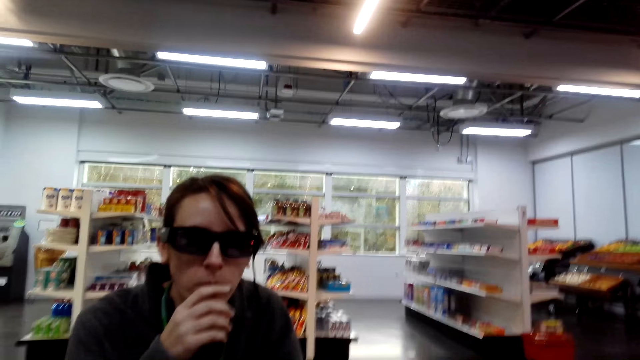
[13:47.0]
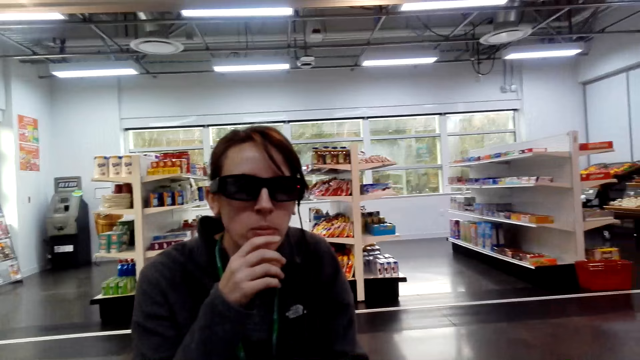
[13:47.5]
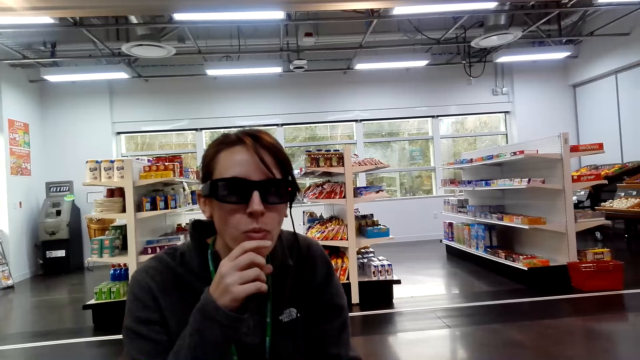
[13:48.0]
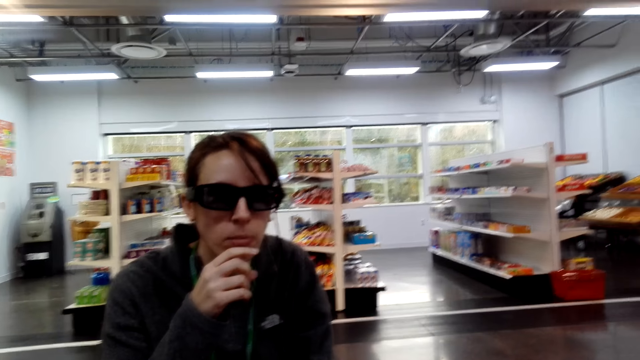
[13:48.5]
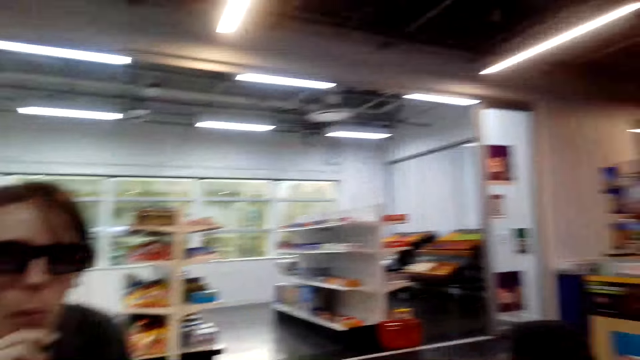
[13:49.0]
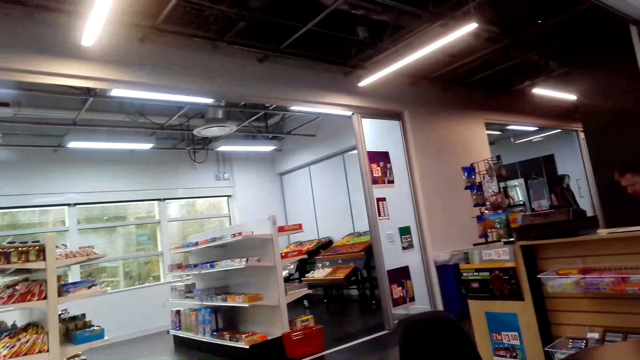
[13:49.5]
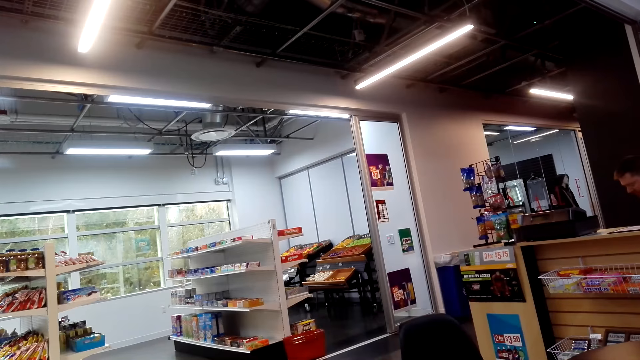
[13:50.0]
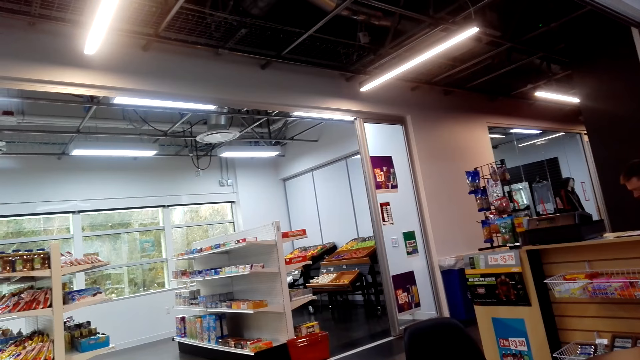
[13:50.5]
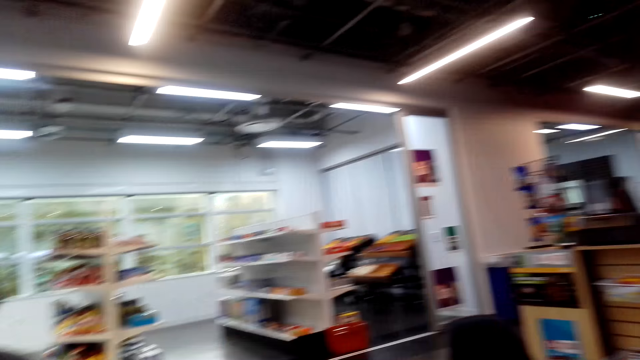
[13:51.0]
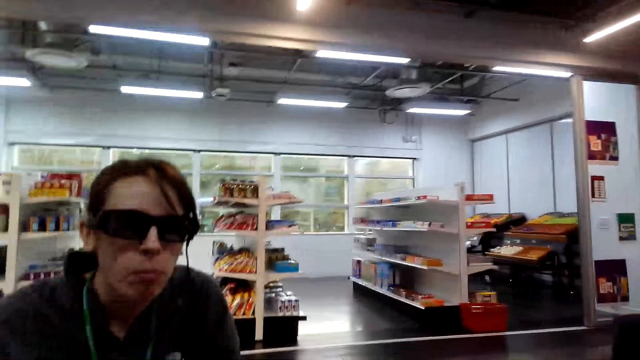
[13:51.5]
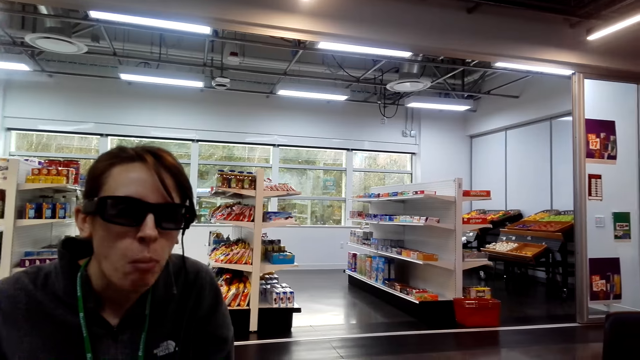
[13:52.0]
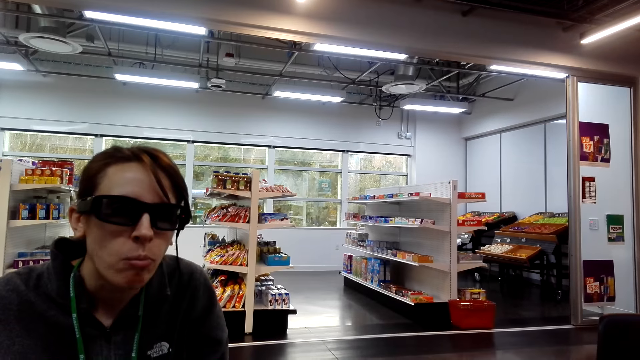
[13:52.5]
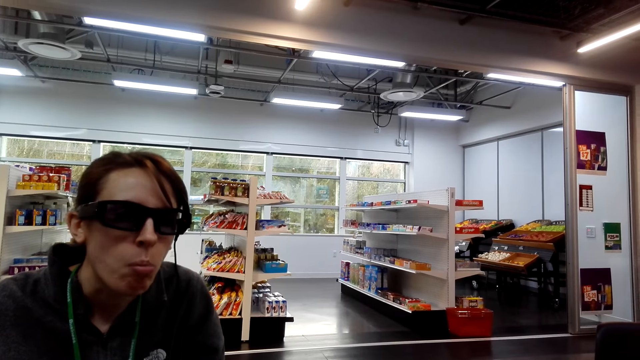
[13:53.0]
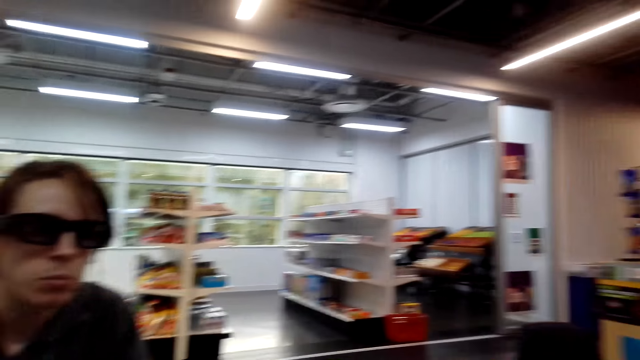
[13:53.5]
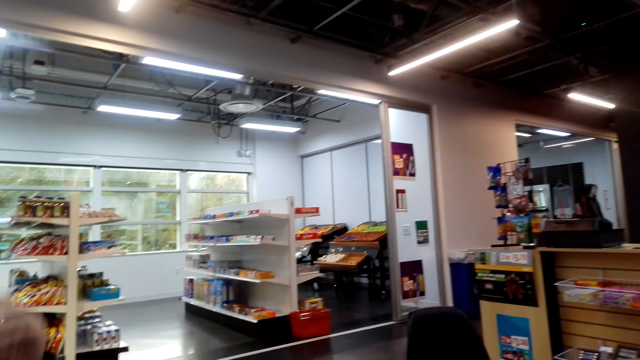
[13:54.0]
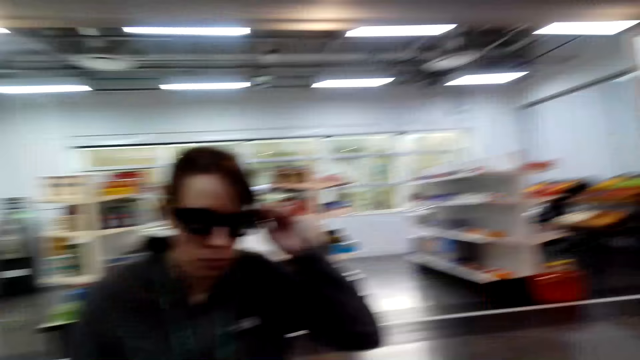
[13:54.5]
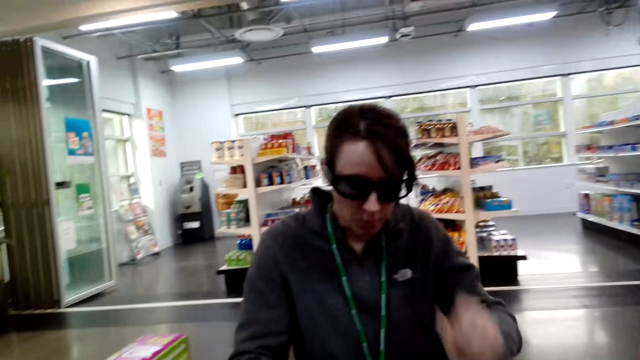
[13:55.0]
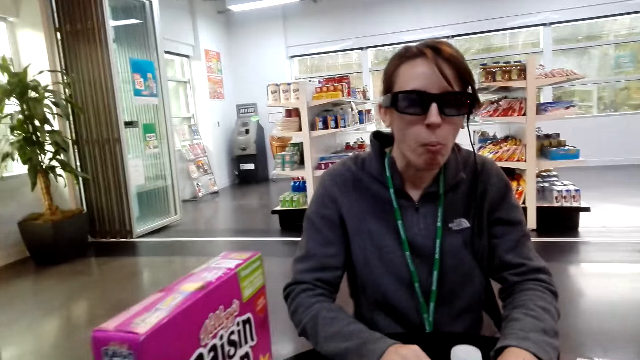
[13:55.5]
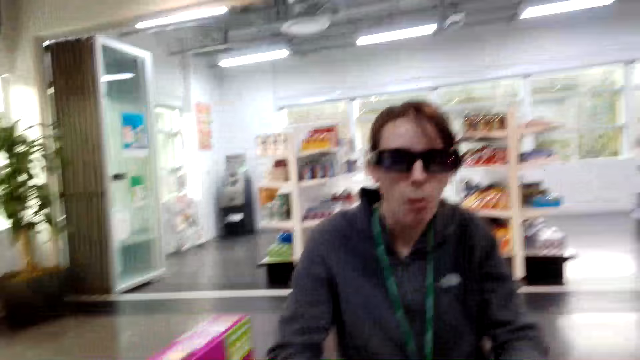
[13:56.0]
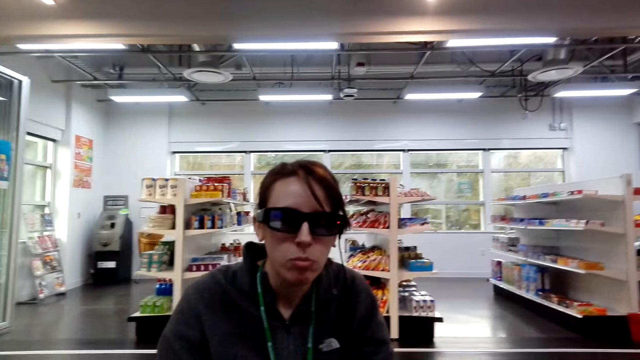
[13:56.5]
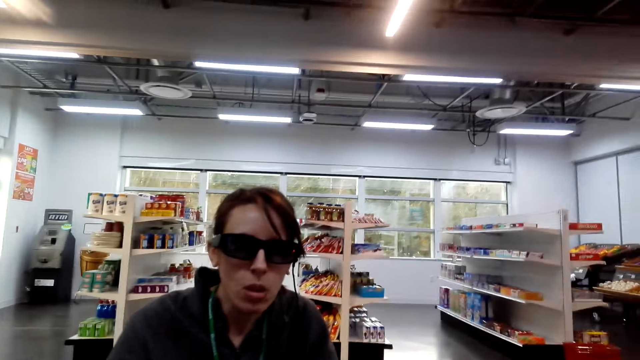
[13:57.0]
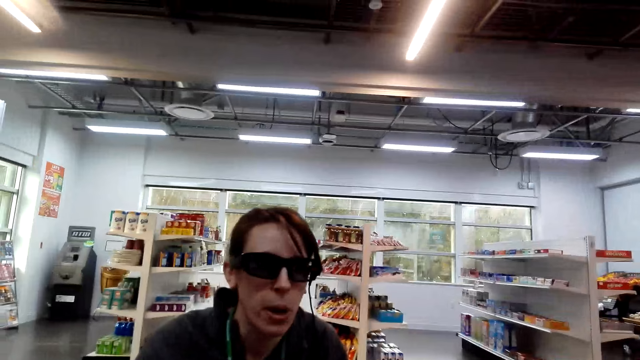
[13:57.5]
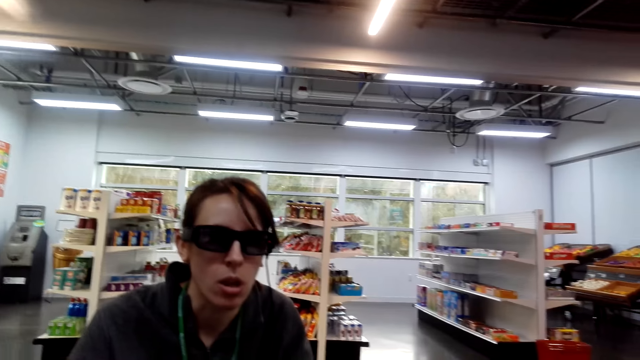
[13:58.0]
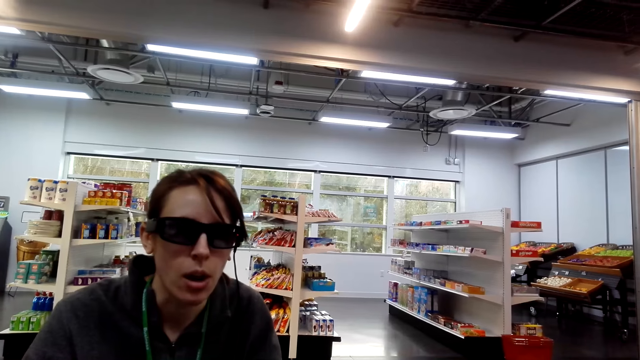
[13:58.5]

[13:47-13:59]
The camera wearer looks around.

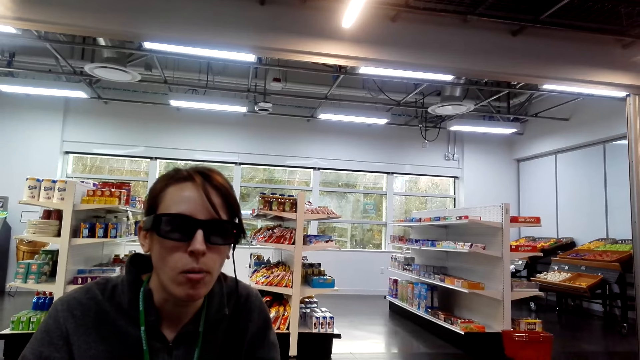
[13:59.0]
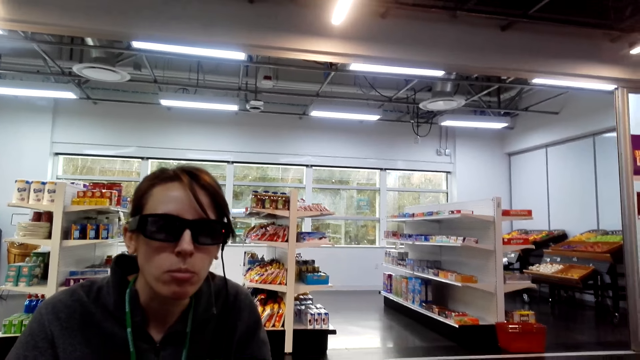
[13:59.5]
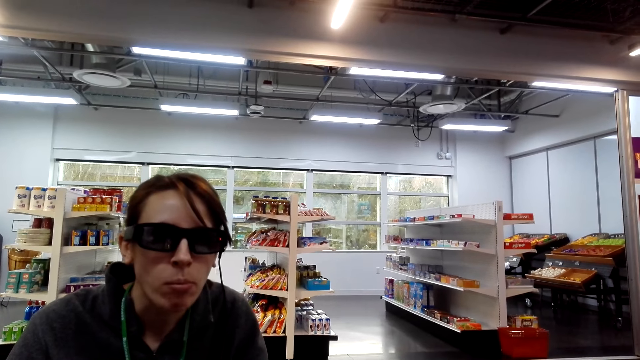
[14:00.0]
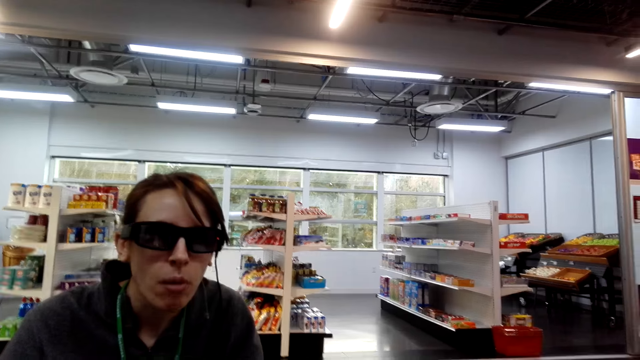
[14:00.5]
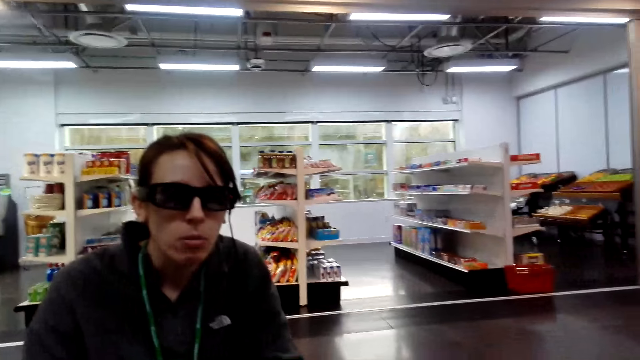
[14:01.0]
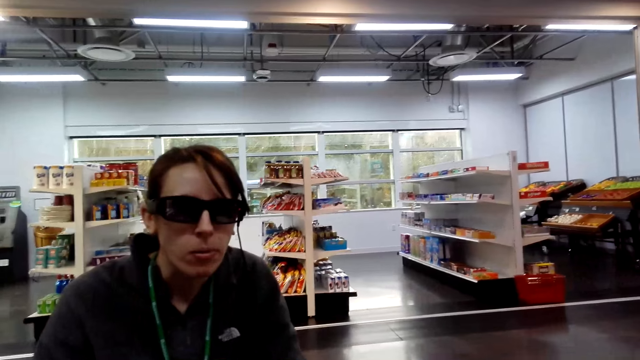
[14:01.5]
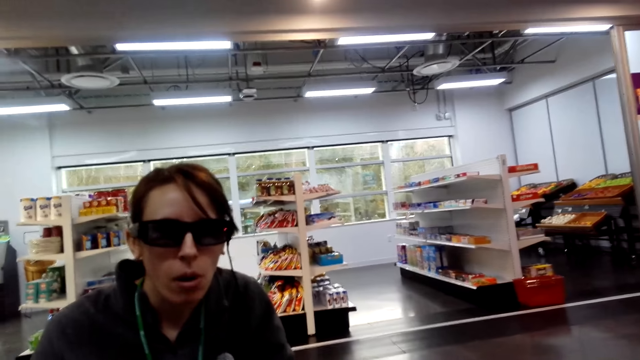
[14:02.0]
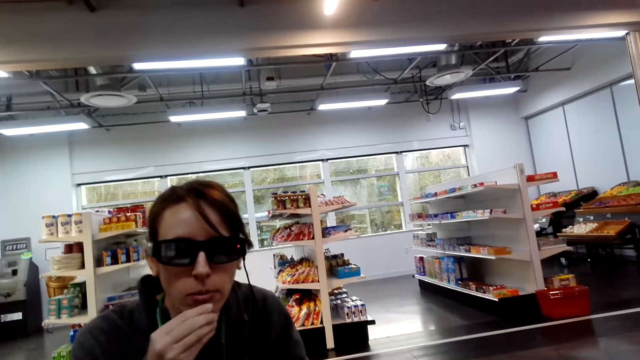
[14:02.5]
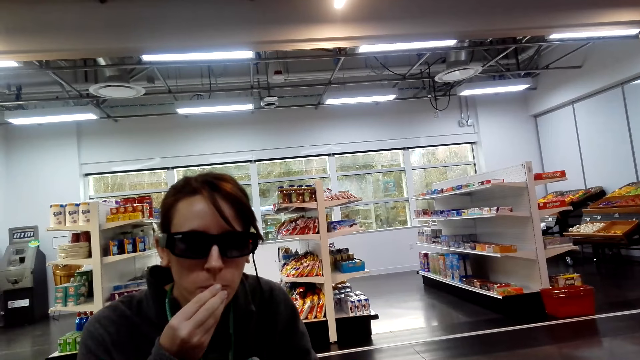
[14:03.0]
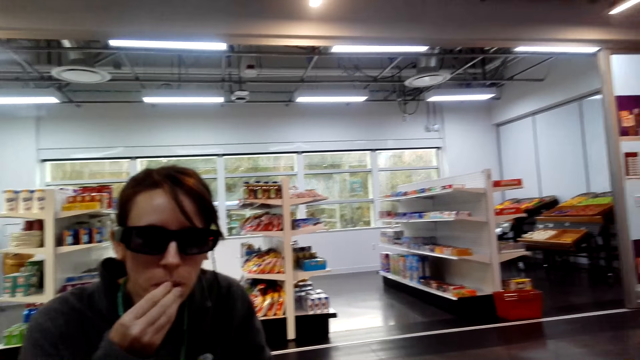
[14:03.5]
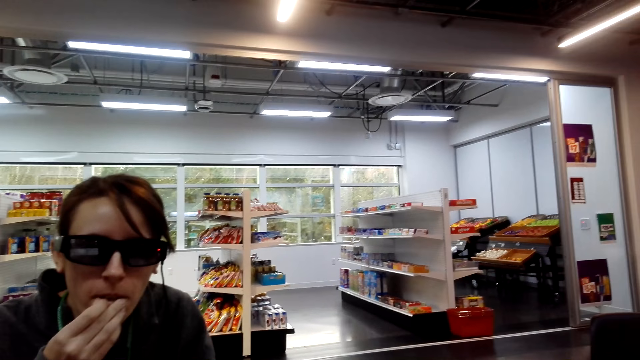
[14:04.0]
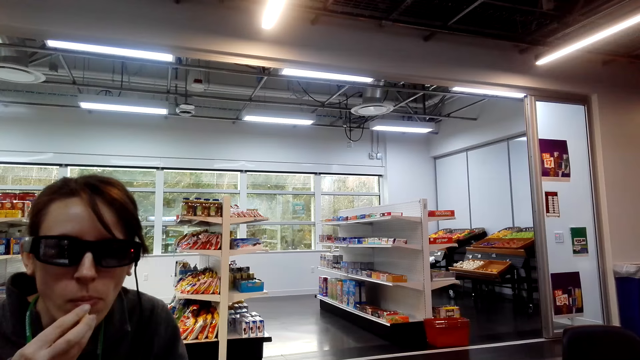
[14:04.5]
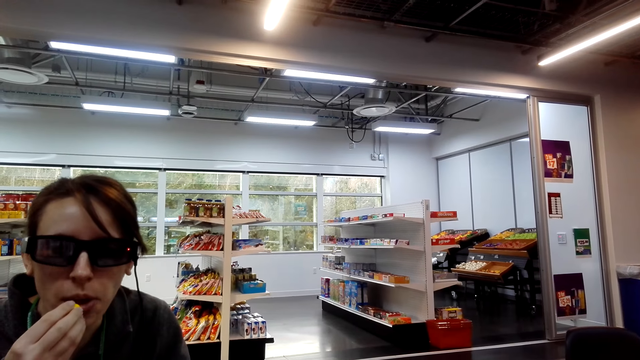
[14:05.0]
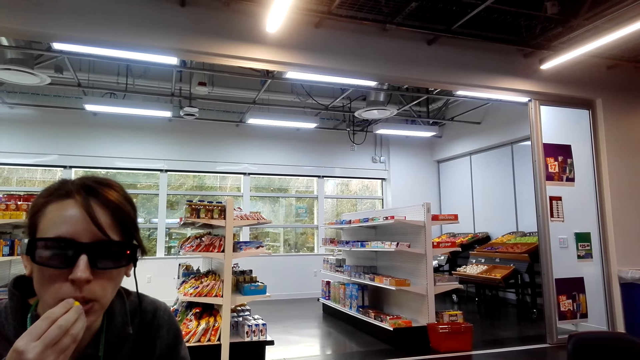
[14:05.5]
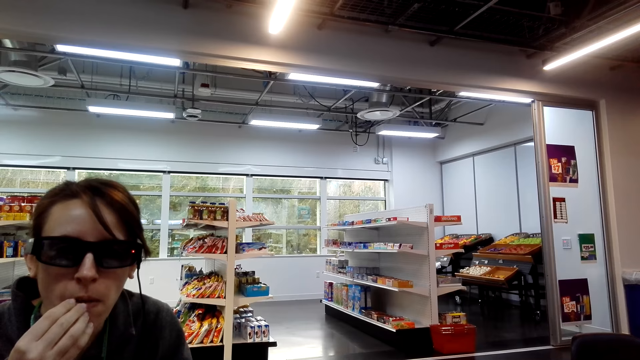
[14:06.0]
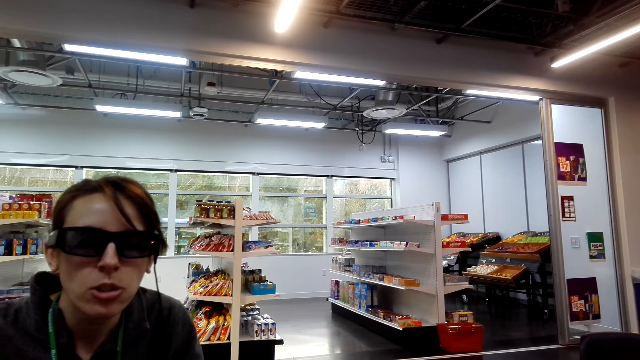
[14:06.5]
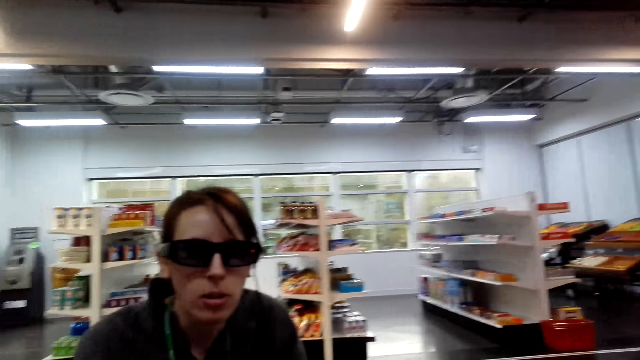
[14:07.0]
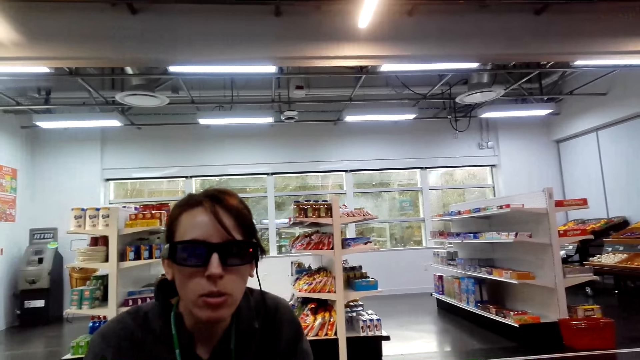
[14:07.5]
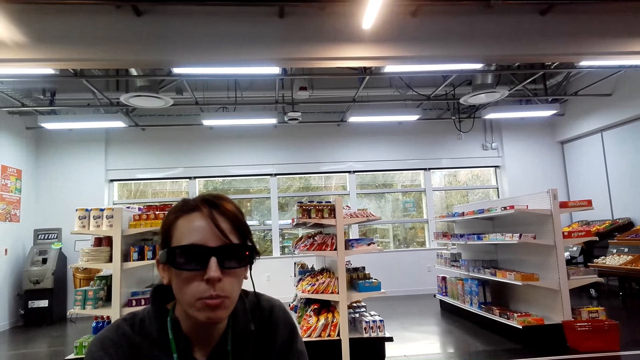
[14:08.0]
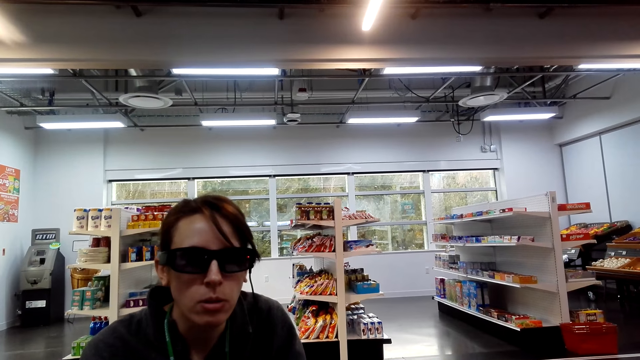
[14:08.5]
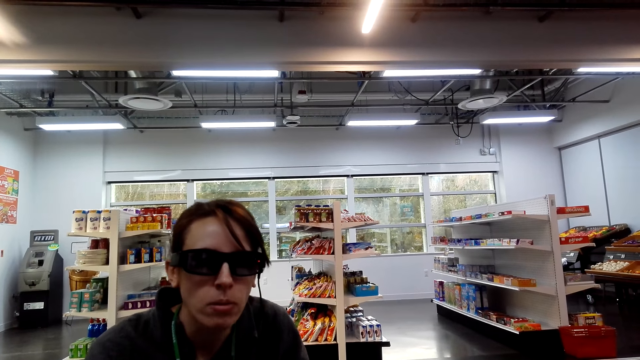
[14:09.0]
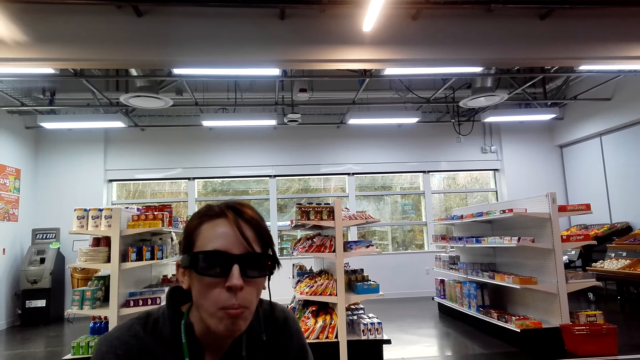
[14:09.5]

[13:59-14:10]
A lady eats items.
